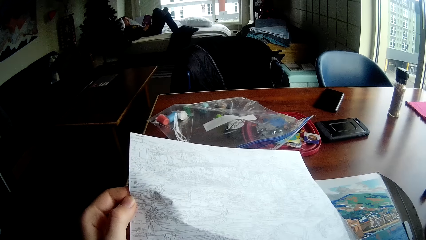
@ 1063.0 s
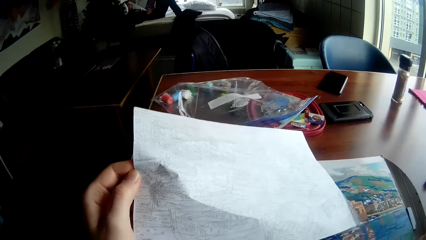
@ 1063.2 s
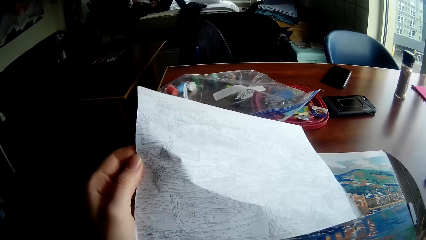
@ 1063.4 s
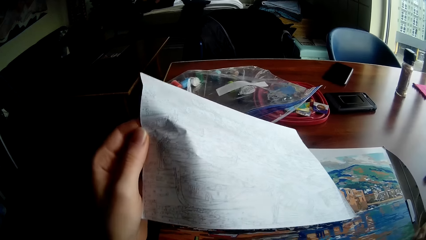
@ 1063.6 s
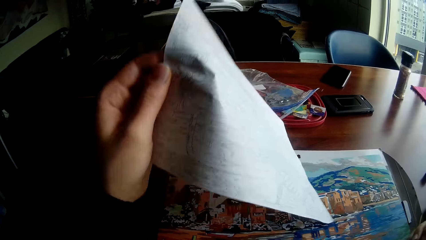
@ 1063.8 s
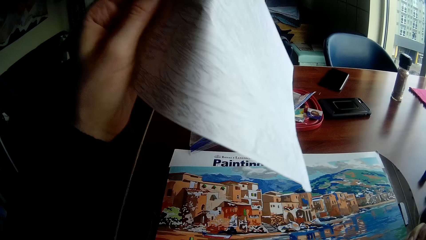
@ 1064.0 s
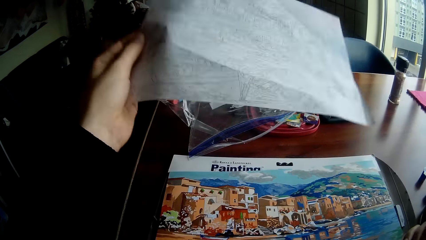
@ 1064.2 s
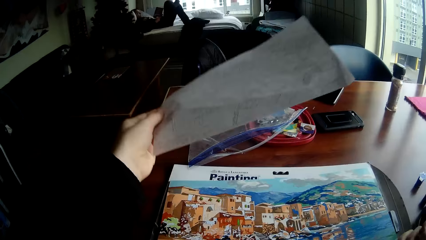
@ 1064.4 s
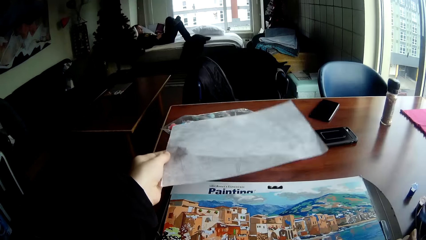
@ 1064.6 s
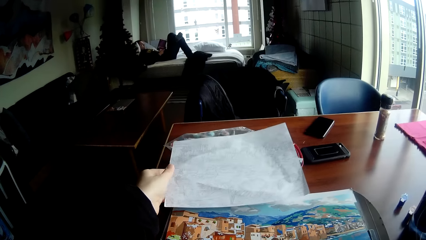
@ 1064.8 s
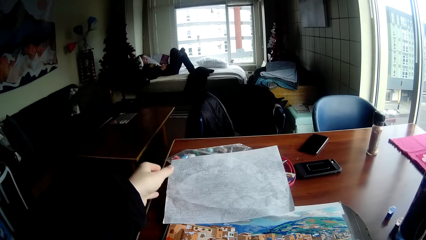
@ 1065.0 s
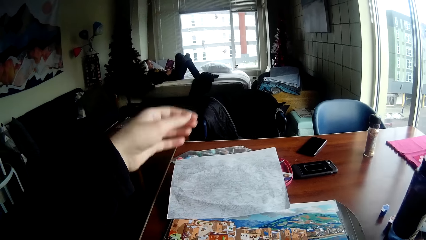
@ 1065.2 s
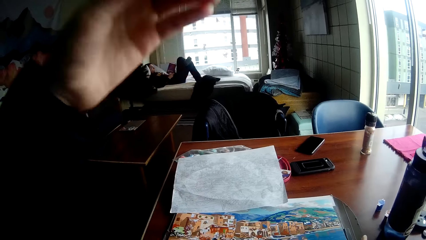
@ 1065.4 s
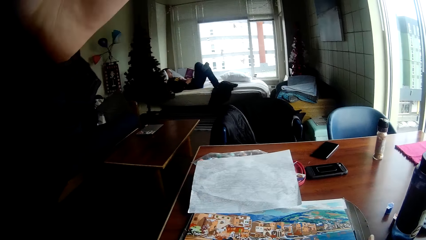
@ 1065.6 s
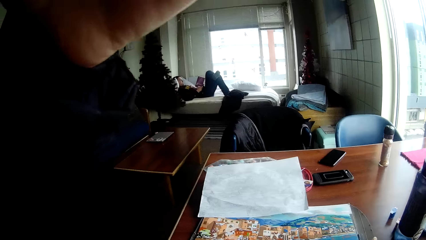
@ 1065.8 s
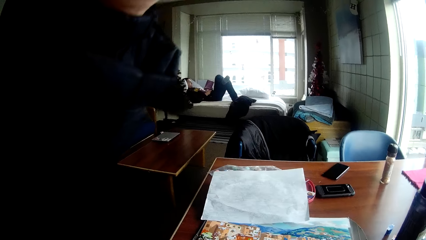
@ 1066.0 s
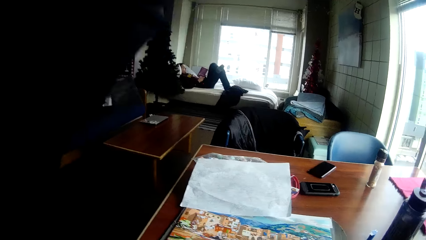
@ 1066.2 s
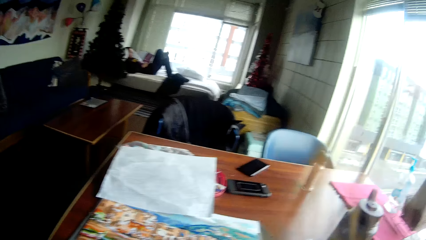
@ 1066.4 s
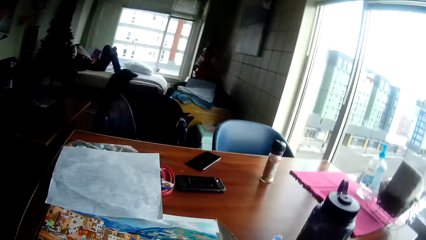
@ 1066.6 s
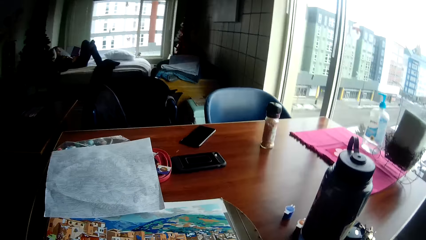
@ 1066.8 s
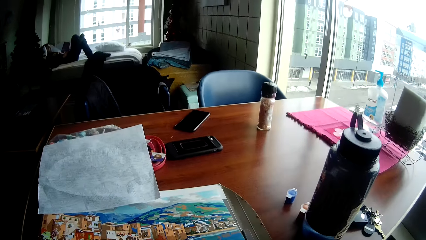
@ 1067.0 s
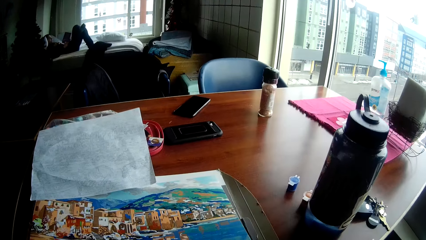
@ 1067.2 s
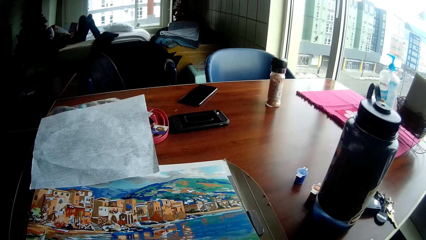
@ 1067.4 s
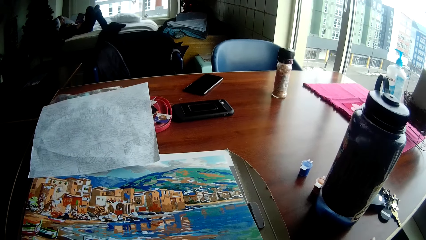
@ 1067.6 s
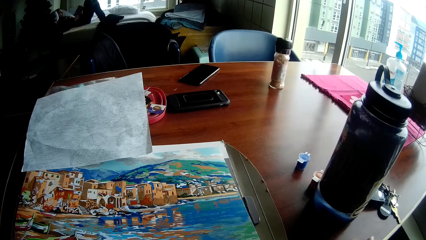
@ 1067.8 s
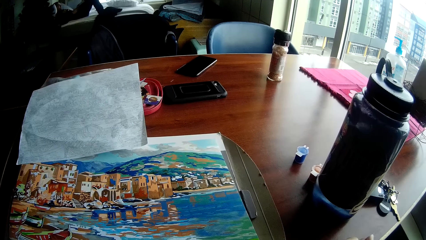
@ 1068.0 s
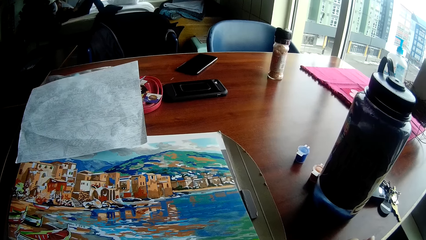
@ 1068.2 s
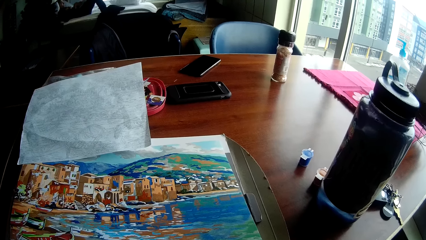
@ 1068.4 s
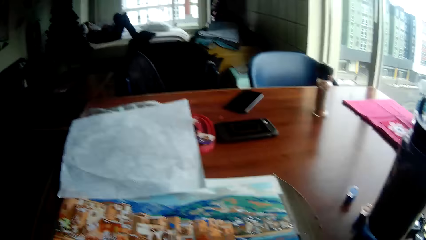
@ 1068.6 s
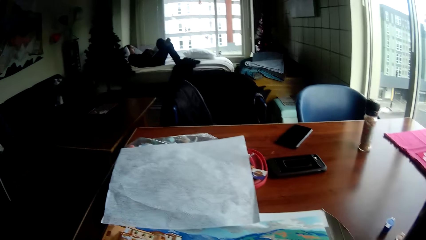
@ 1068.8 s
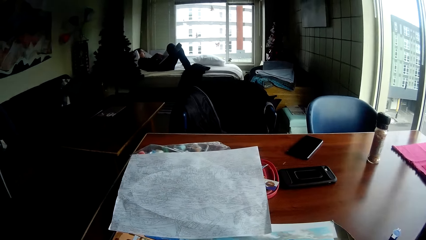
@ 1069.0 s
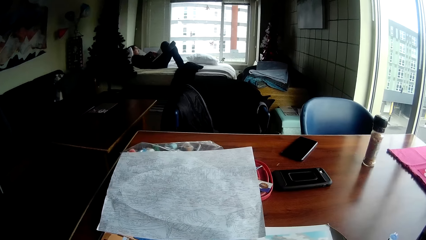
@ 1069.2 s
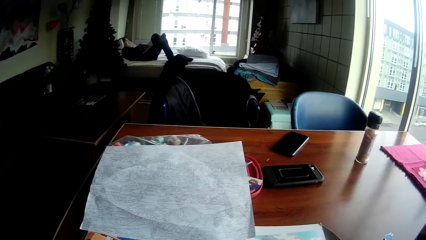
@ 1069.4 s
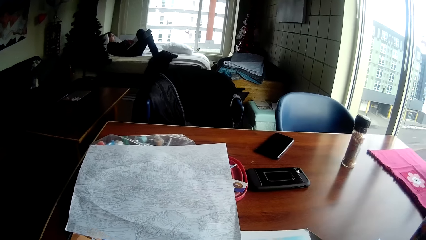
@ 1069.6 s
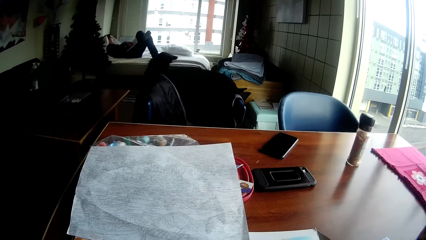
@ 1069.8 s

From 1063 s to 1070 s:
The camera wearer drops the art paper draft in his left hand on the table.

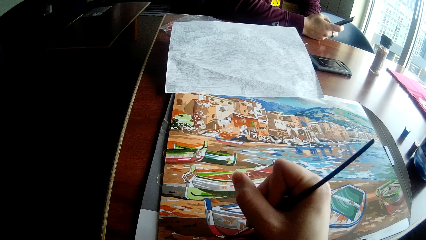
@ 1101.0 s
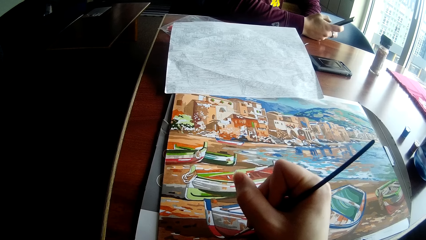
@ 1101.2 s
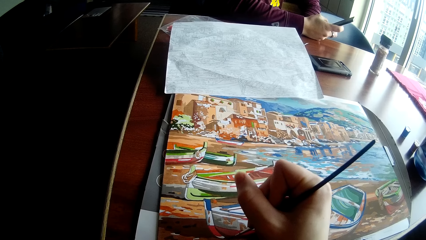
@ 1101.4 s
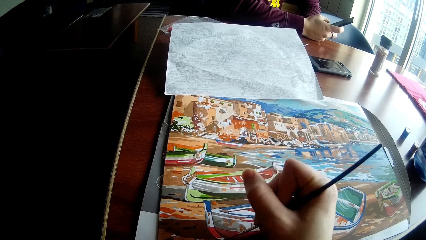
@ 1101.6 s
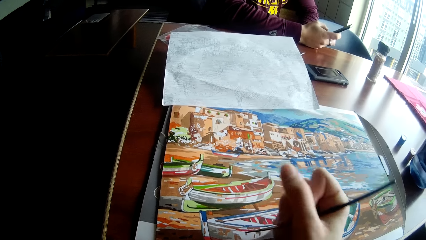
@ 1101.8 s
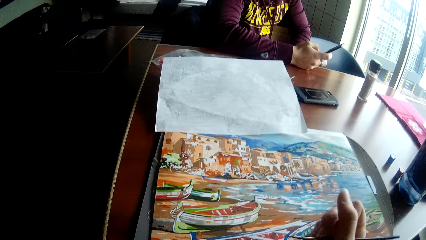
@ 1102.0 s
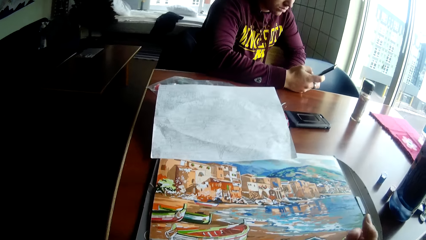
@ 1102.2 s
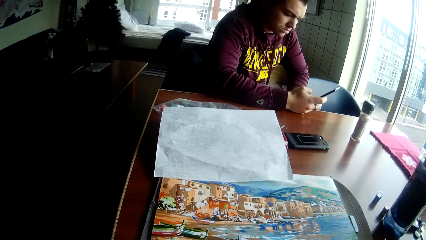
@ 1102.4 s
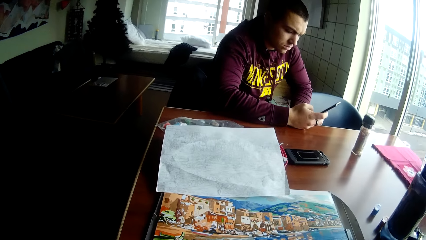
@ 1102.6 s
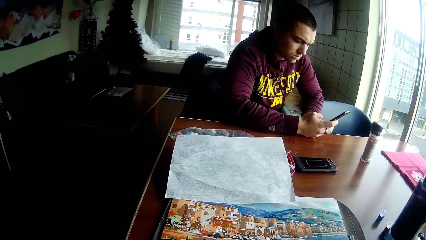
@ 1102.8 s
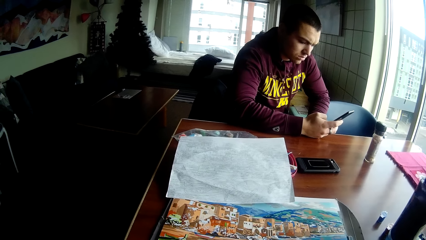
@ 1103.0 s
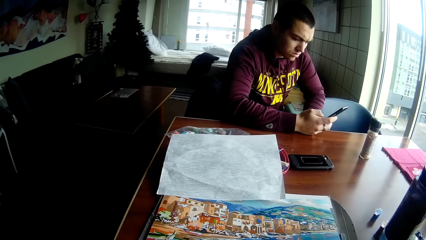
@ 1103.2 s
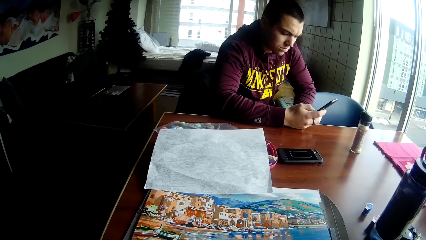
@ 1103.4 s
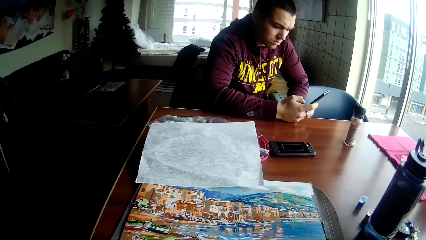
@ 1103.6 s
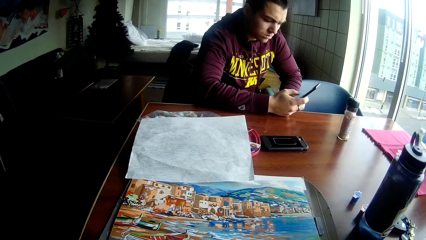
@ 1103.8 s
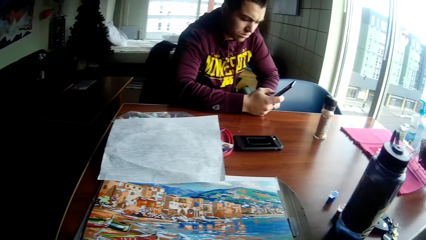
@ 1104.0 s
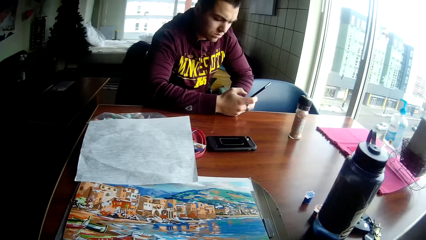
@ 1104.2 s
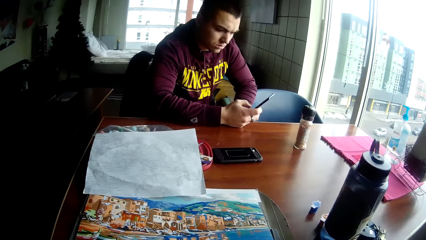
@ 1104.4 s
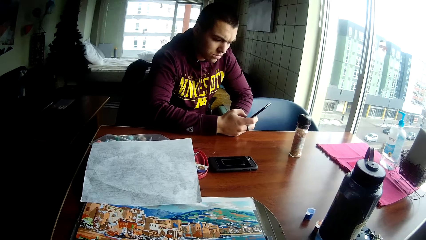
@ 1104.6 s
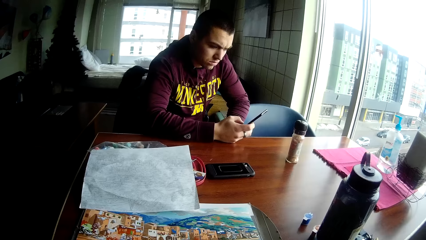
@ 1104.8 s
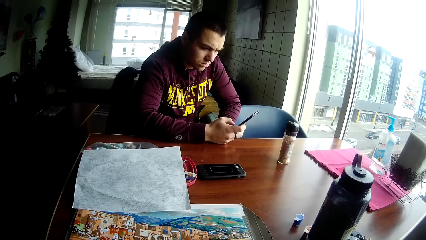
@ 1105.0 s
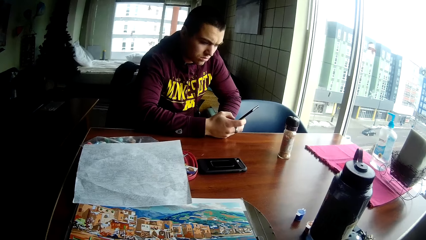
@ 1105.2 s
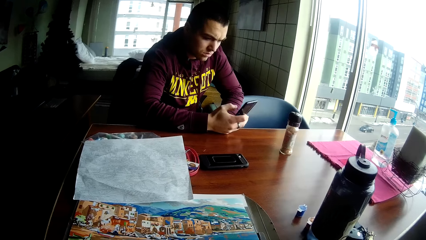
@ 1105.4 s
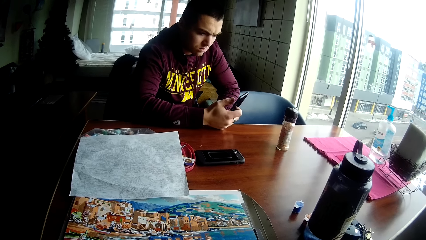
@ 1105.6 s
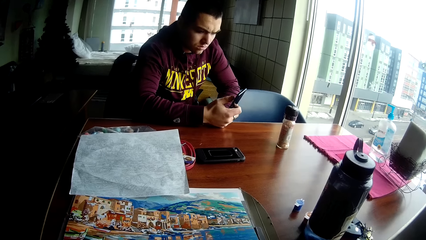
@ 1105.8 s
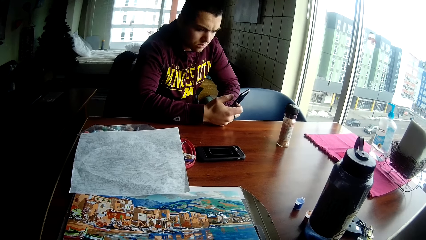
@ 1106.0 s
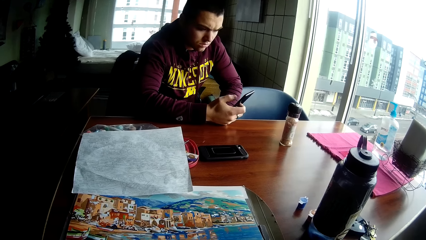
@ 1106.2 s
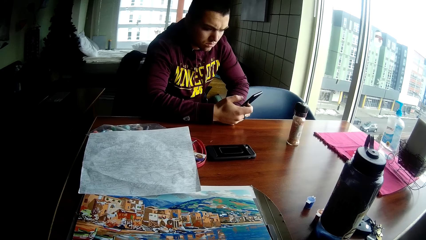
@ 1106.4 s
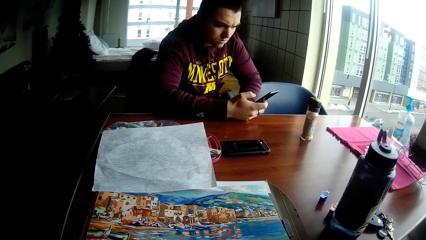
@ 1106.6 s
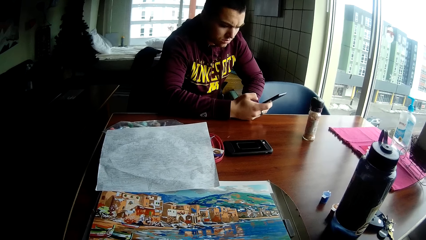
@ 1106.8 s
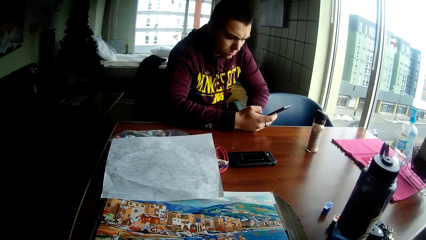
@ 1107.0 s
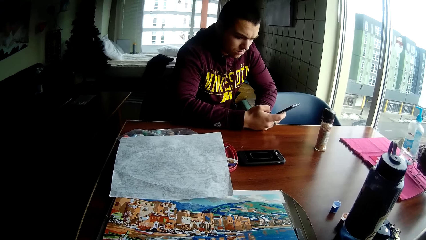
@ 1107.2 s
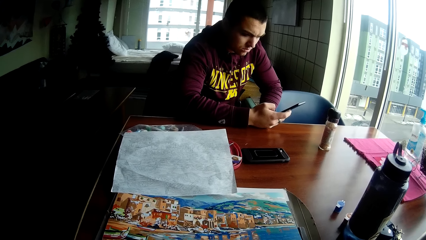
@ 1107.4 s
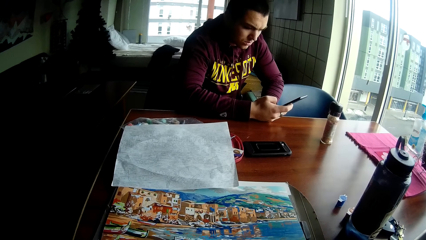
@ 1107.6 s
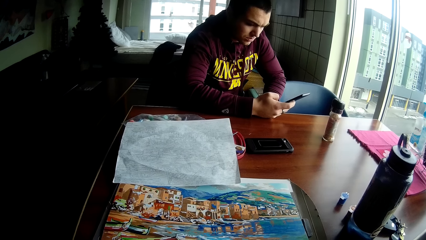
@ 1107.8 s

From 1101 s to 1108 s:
The camera wearer places the hands aside.
